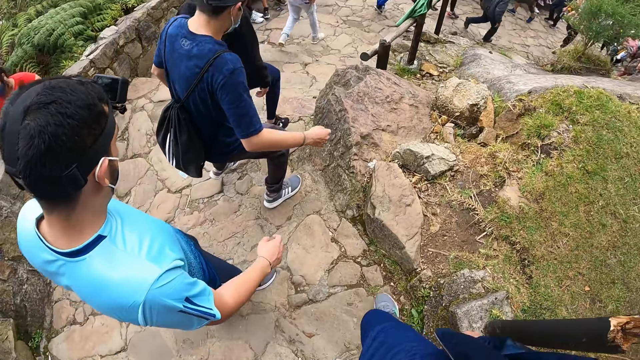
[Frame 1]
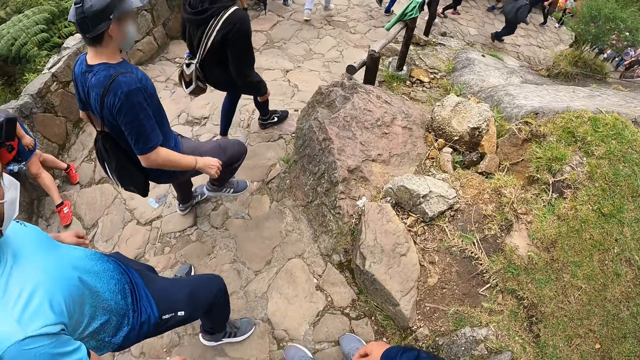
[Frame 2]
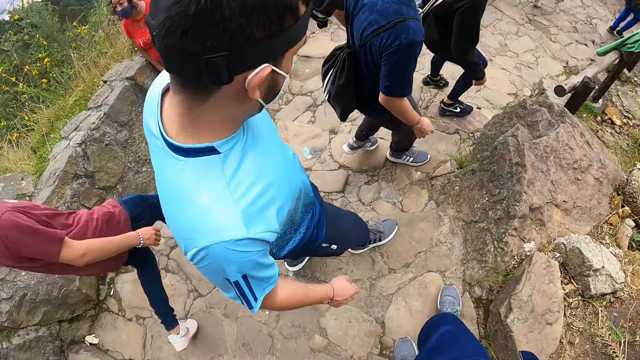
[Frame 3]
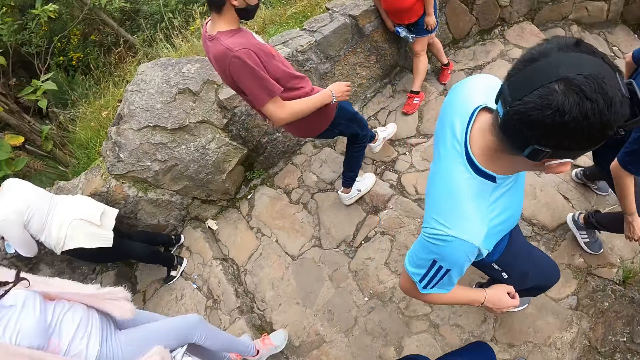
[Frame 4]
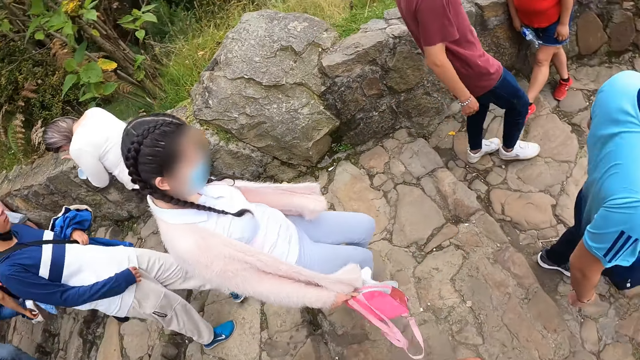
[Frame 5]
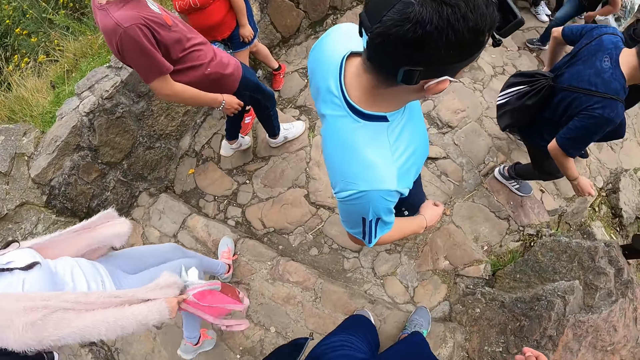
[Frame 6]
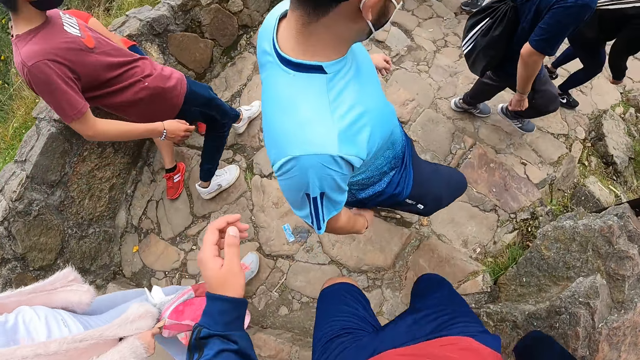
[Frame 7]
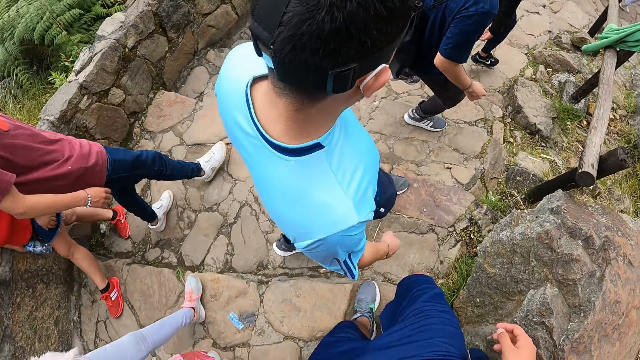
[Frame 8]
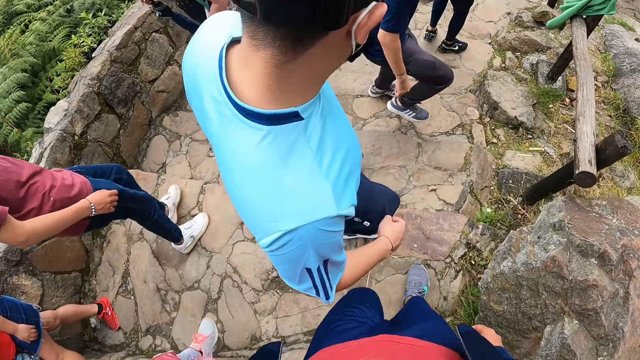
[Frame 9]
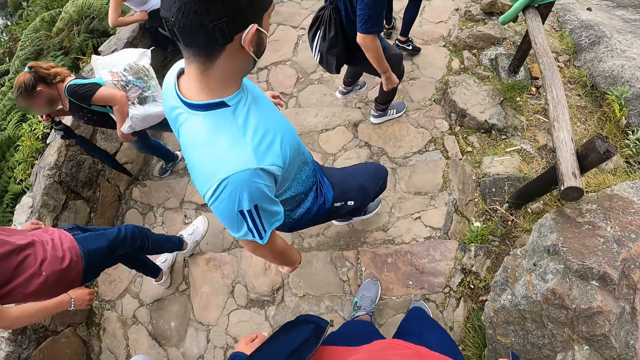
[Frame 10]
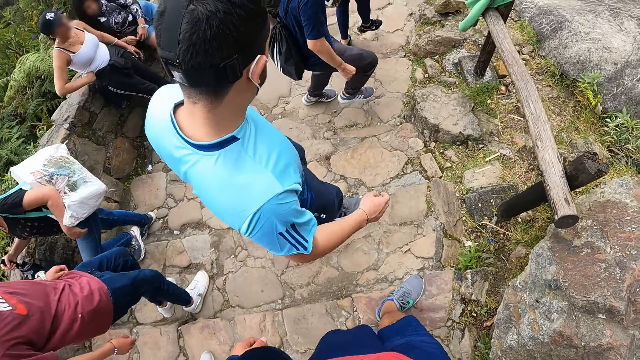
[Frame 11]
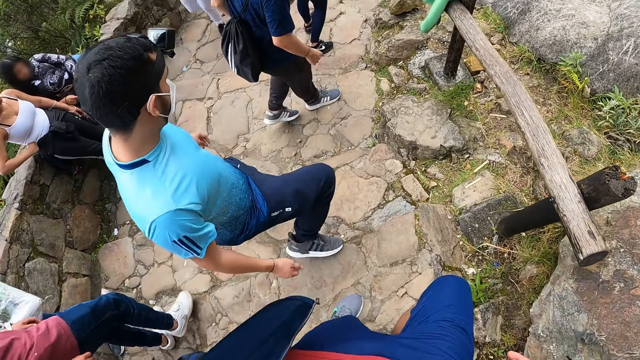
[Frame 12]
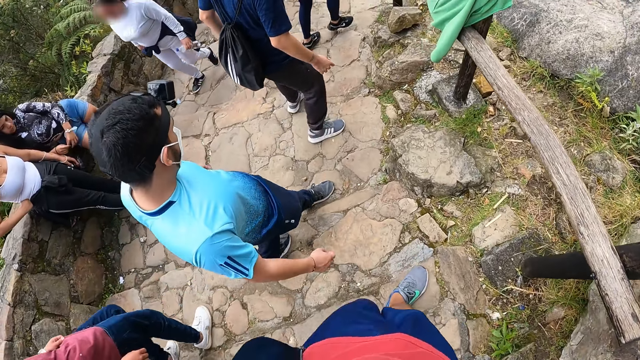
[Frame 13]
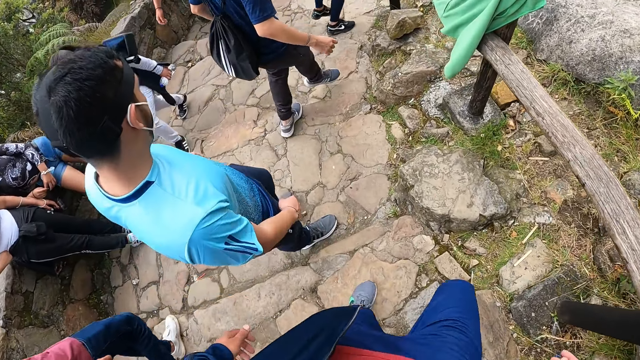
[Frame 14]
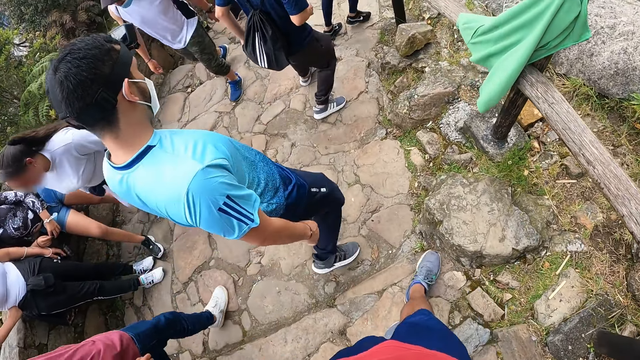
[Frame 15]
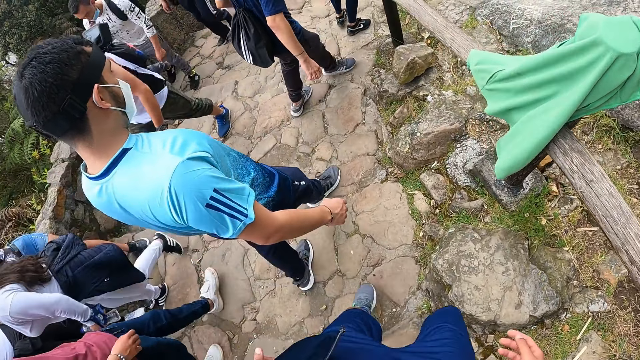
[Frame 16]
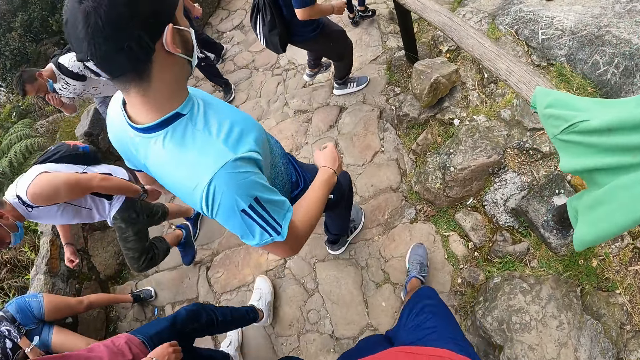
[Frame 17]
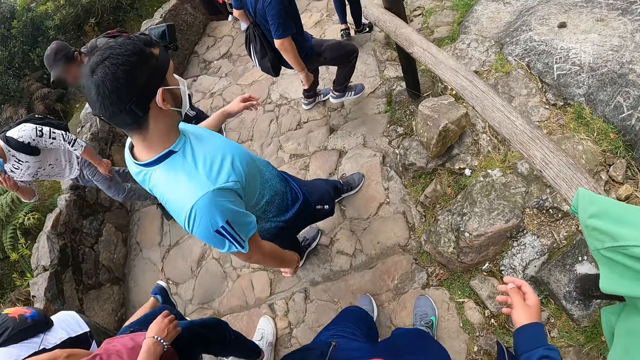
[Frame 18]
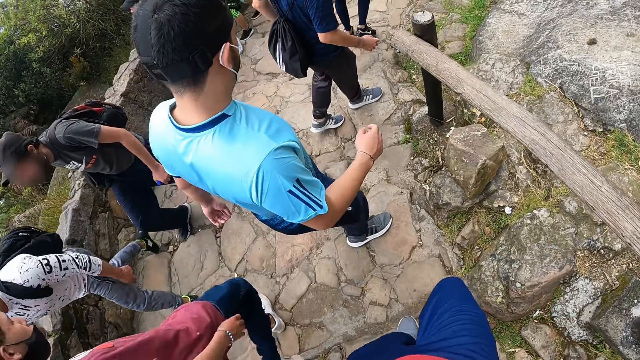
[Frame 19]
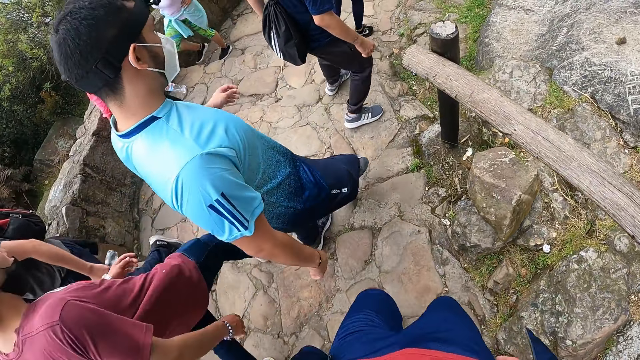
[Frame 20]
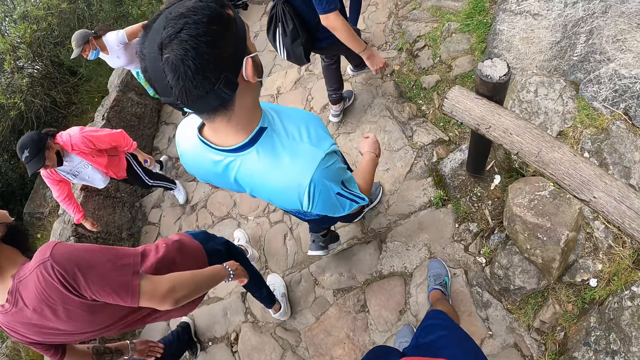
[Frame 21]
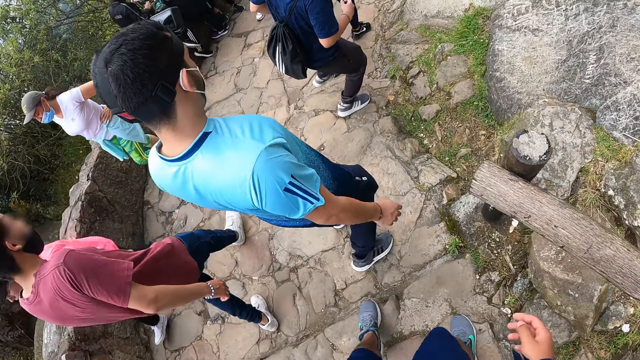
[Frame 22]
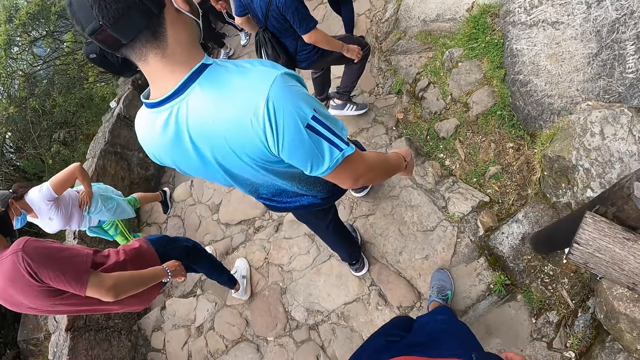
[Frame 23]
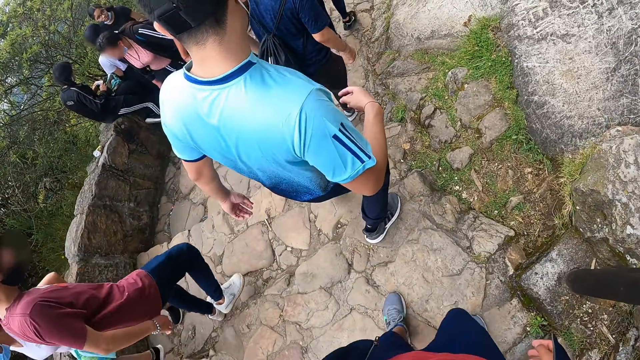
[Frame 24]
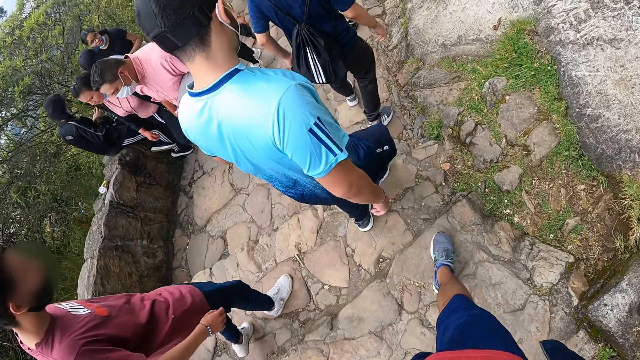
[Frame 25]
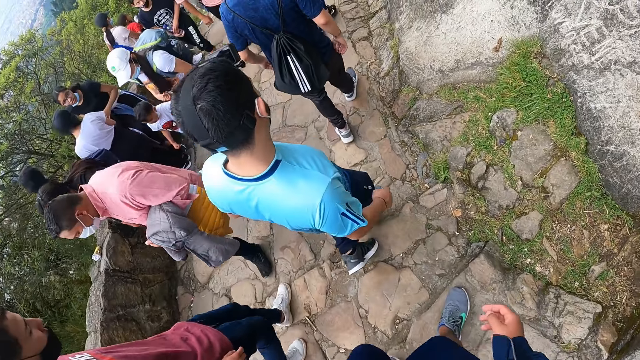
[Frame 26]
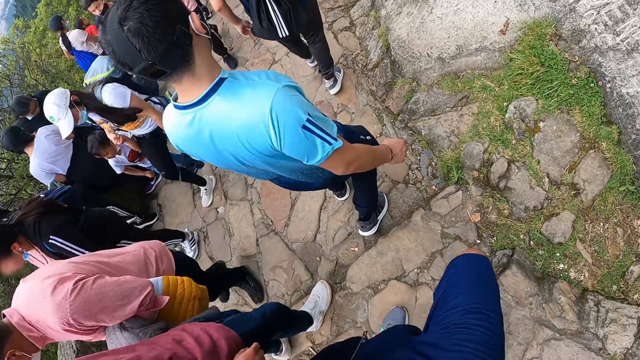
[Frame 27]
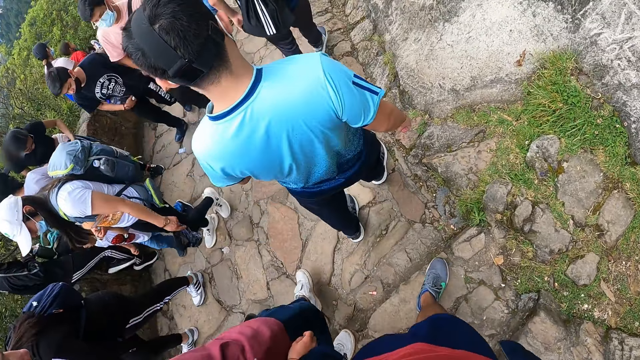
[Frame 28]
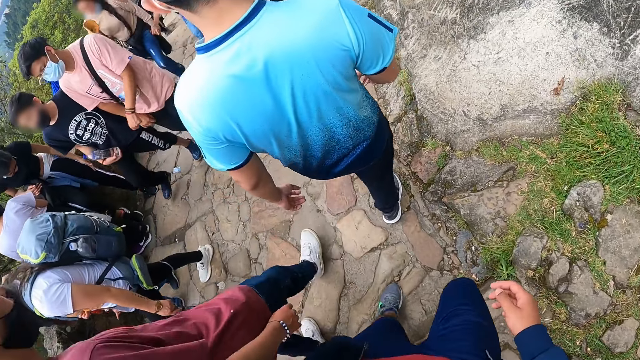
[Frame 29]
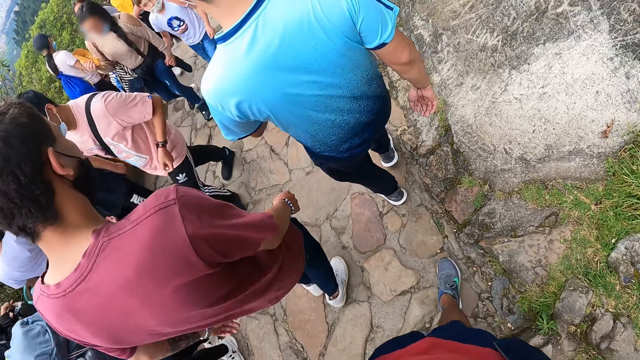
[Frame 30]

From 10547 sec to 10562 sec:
The camera wearer looks around the hill. They walk down the hill. A man walks down the hill. The camera wearer walks down the hill.

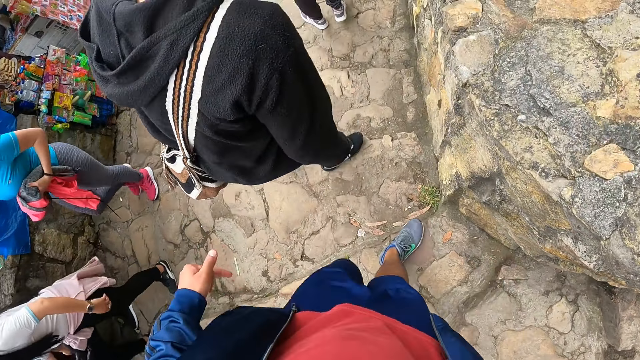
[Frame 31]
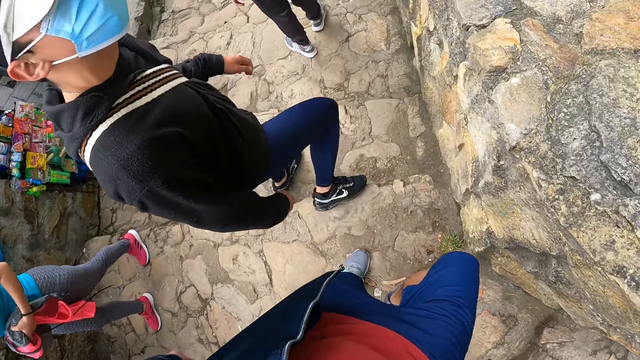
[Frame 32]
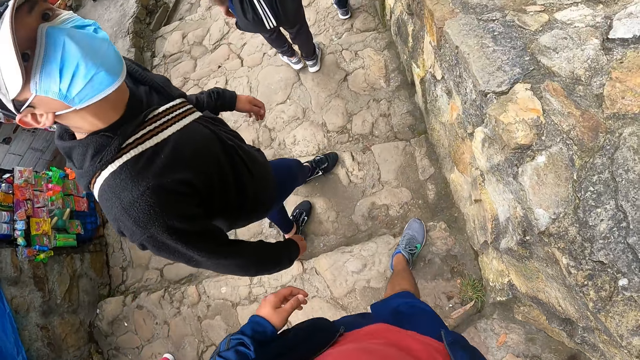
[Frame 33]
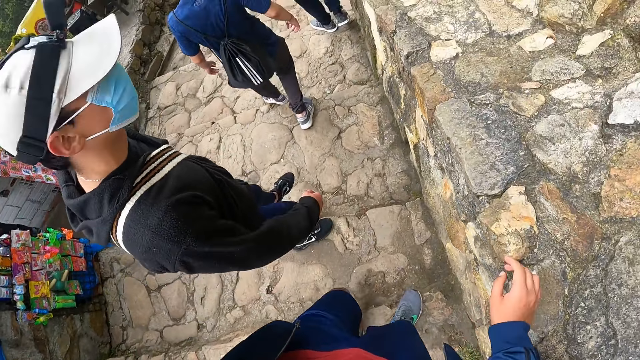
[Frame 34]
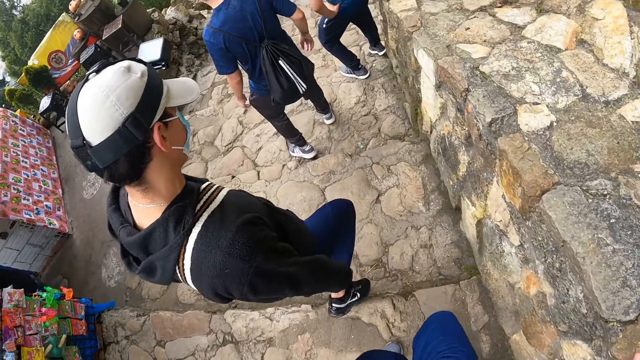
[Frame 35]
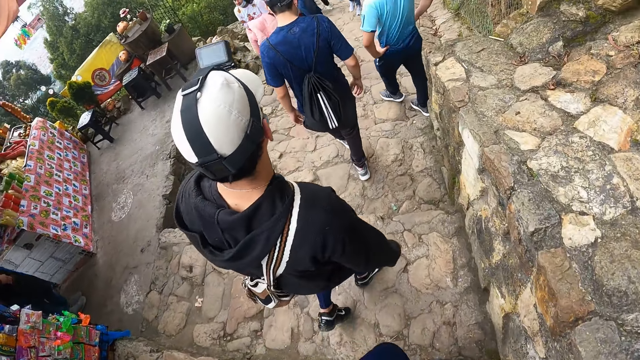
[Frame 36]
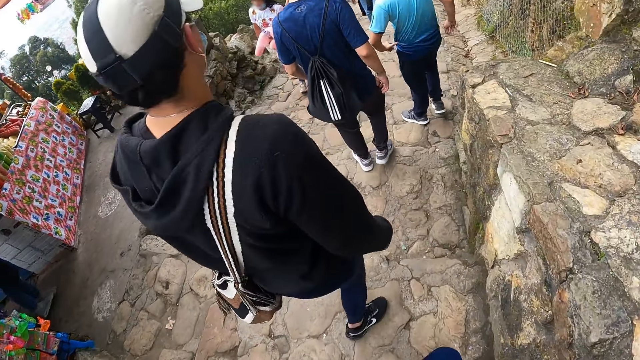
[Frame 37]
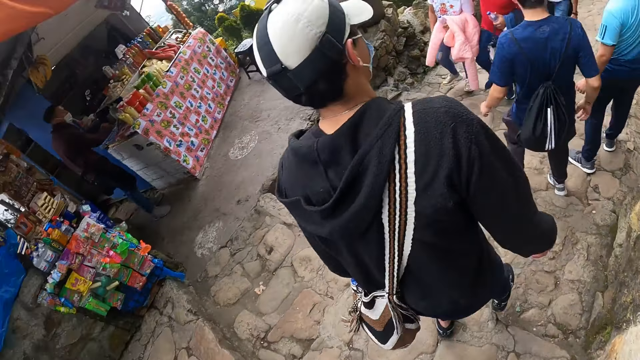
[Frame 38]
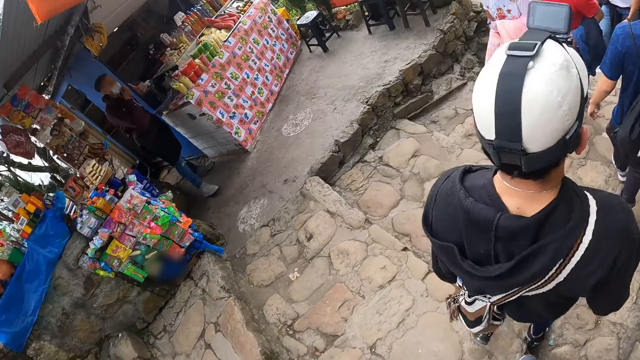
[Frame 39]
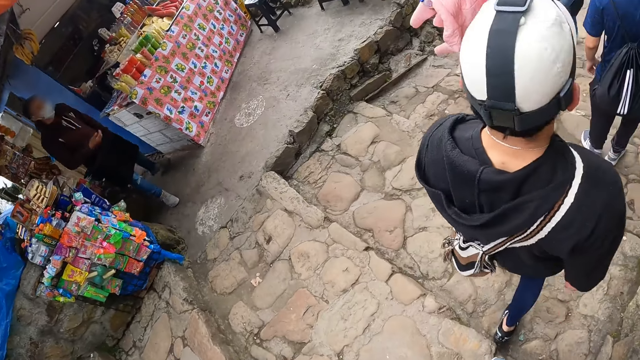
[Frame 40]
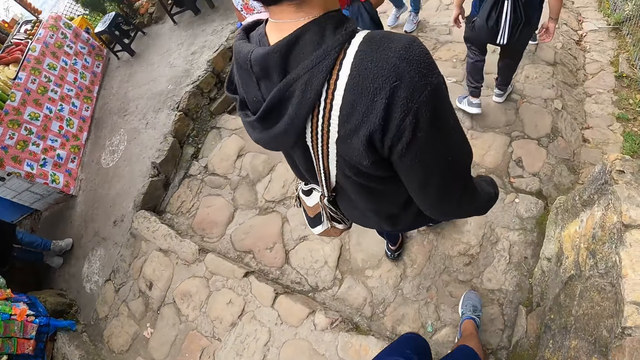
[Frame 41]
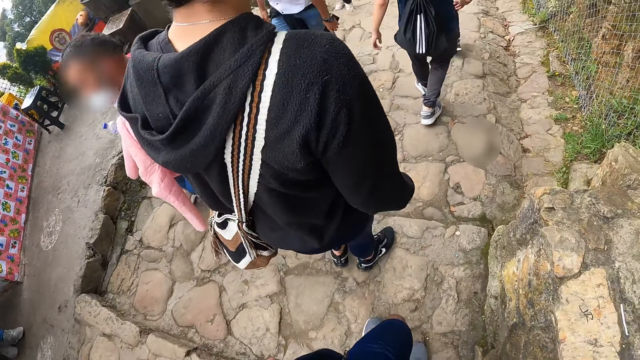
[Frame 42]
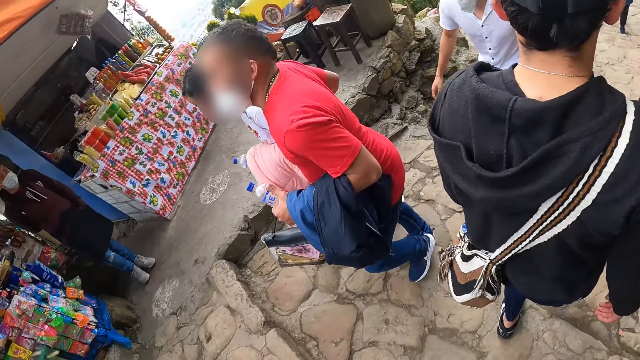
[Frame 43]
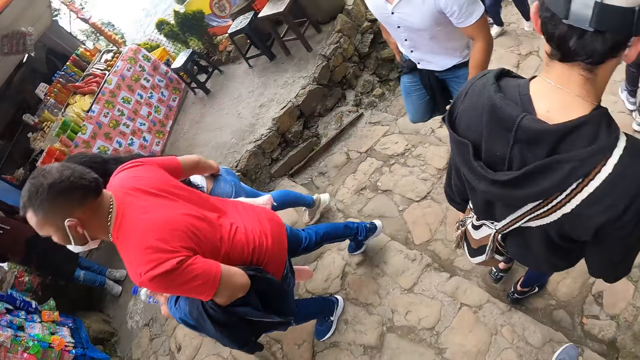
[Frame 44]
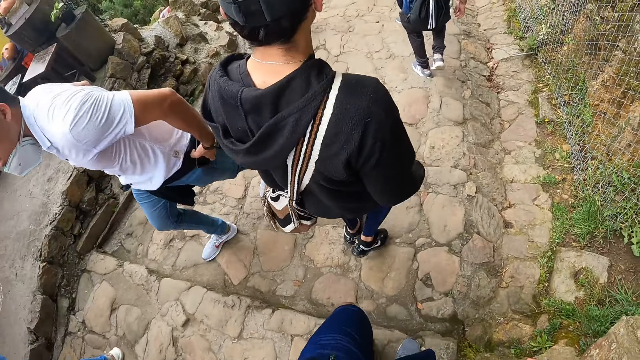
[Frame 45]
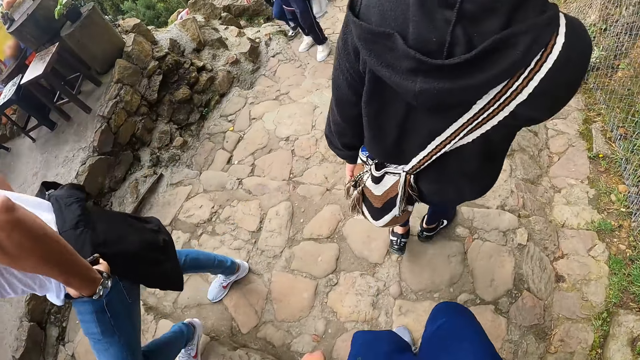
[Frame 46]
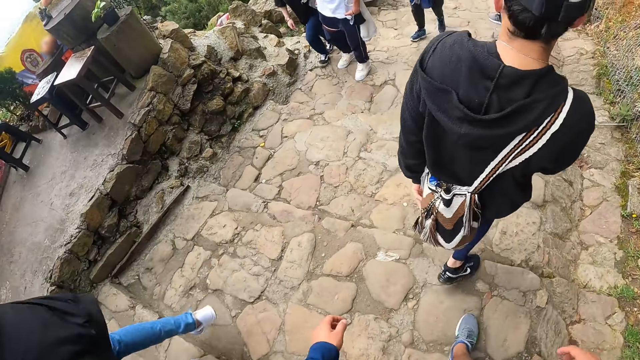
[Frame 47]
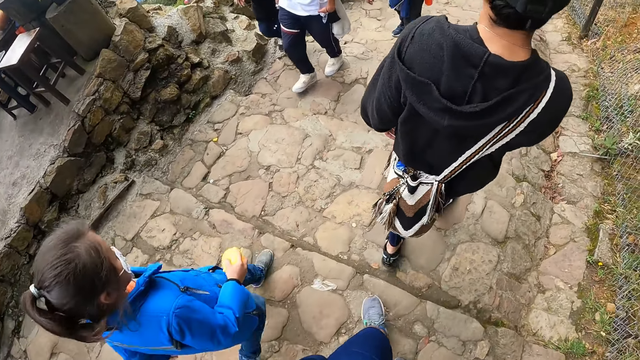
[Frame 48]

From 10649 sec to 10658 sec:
The camera wearer places his right hand on a wall. He looks around the hill. He walks down the hill.
